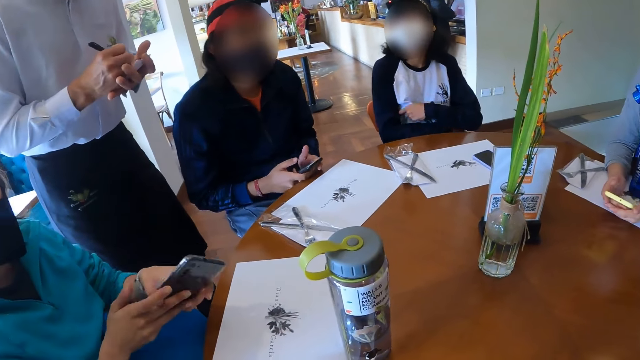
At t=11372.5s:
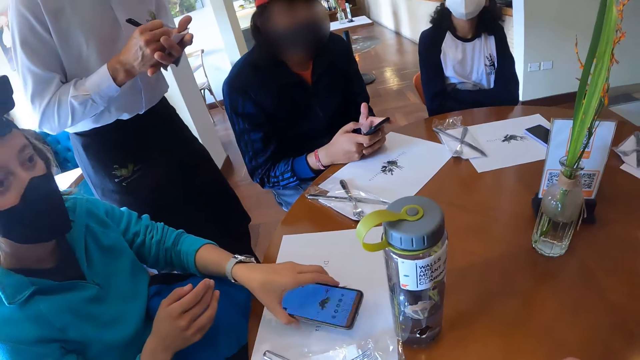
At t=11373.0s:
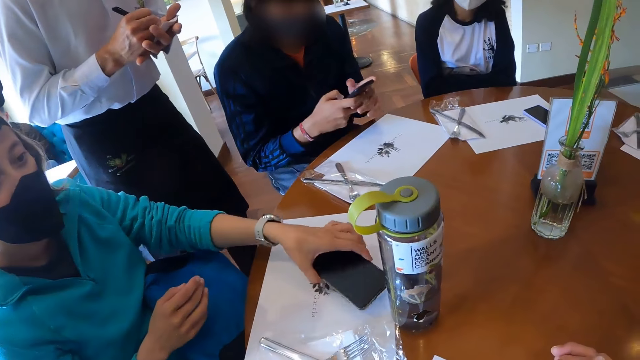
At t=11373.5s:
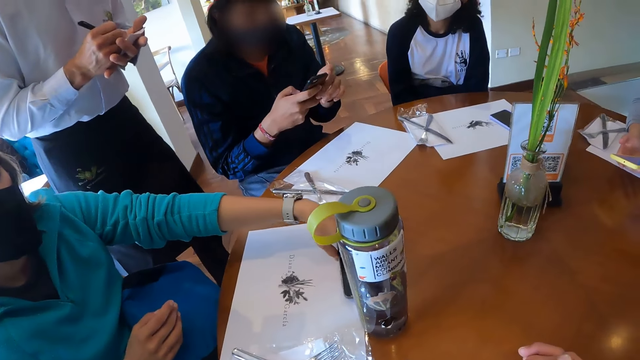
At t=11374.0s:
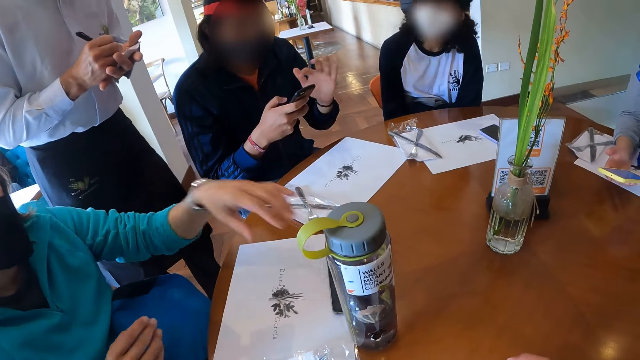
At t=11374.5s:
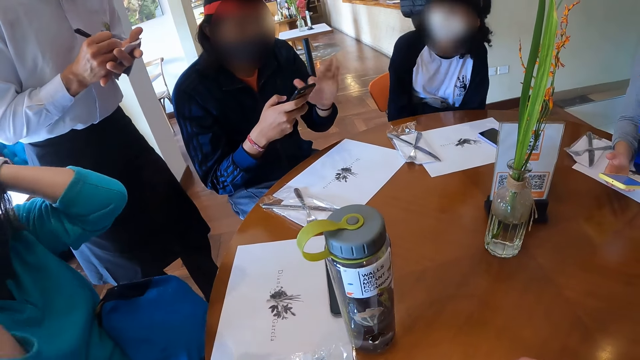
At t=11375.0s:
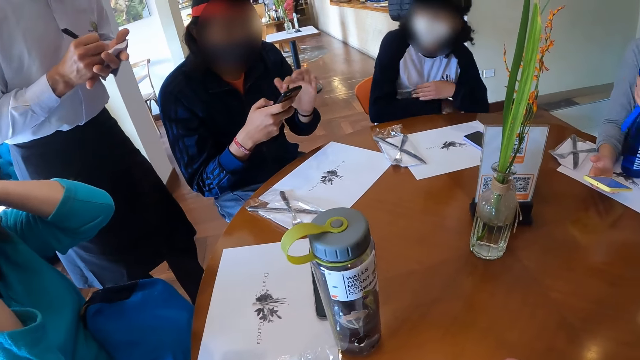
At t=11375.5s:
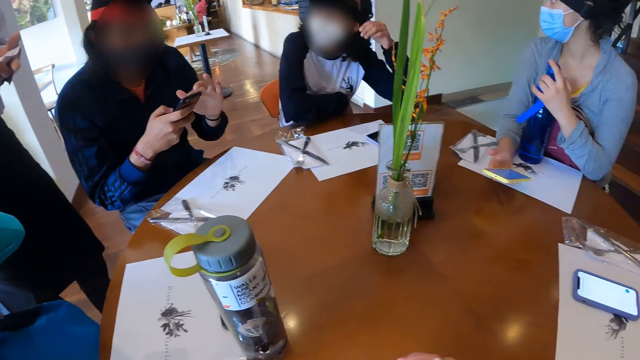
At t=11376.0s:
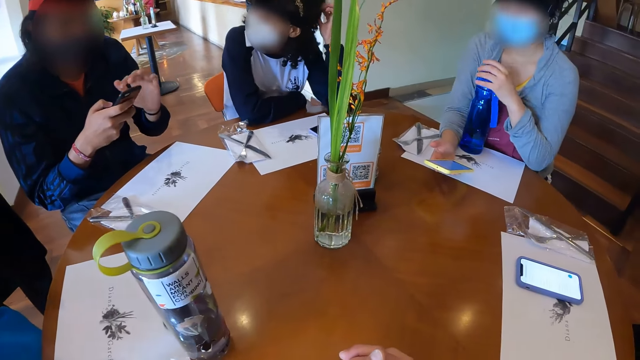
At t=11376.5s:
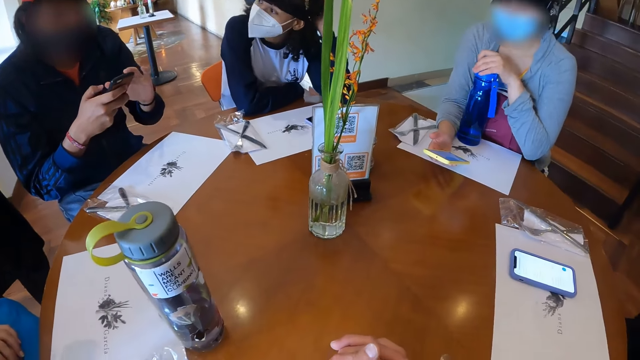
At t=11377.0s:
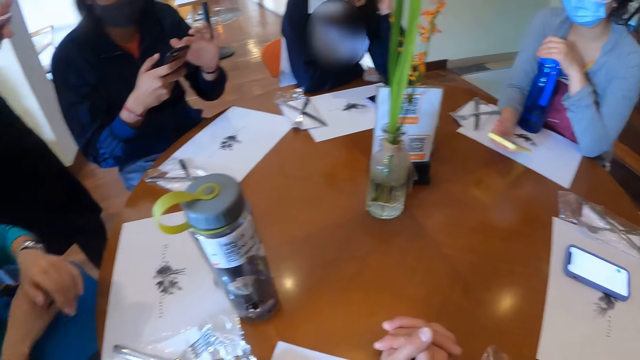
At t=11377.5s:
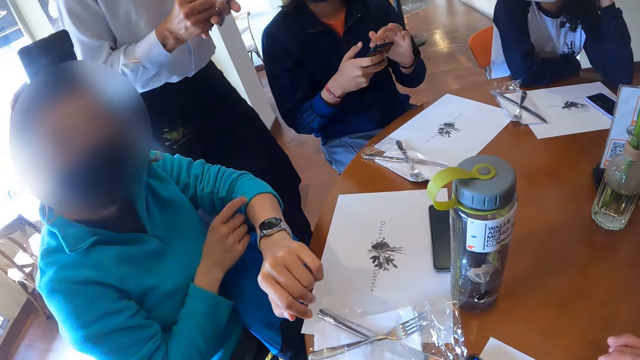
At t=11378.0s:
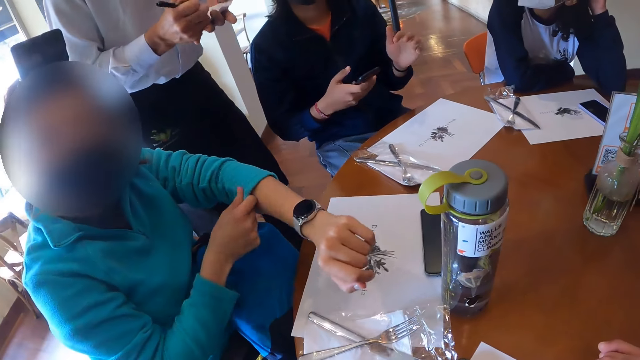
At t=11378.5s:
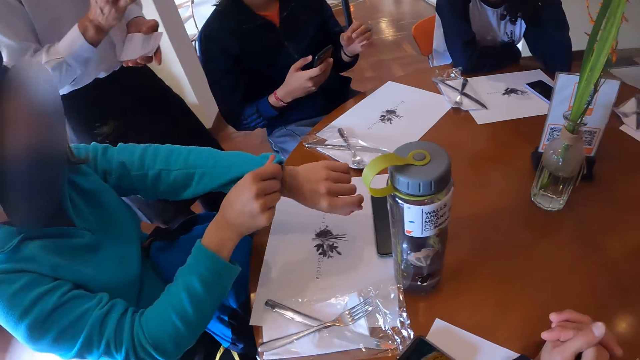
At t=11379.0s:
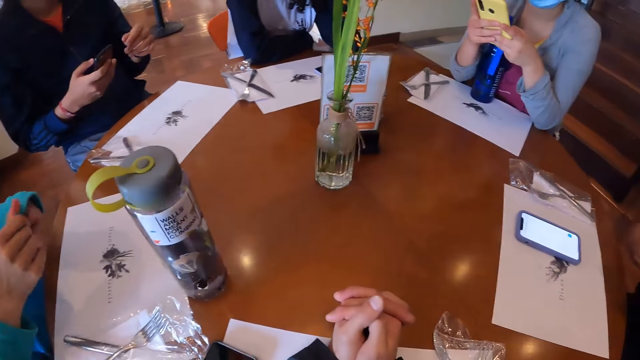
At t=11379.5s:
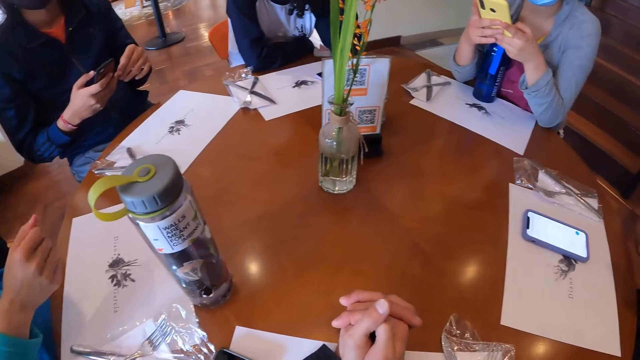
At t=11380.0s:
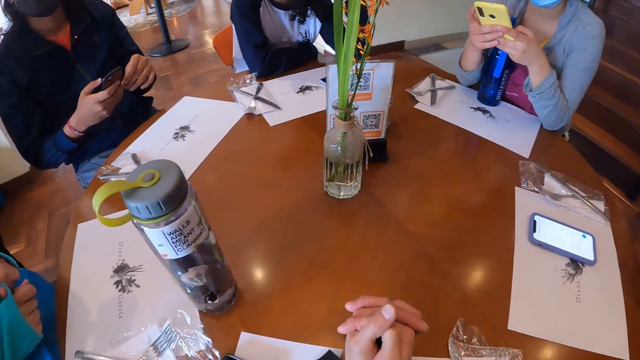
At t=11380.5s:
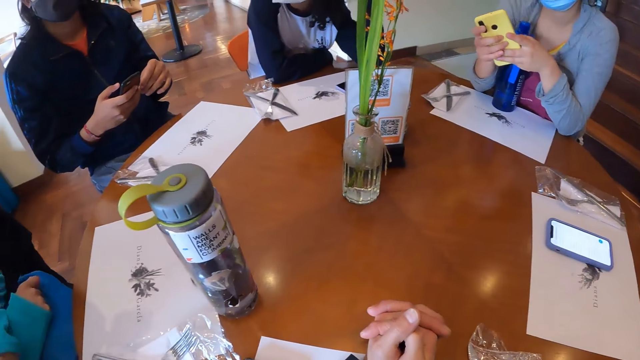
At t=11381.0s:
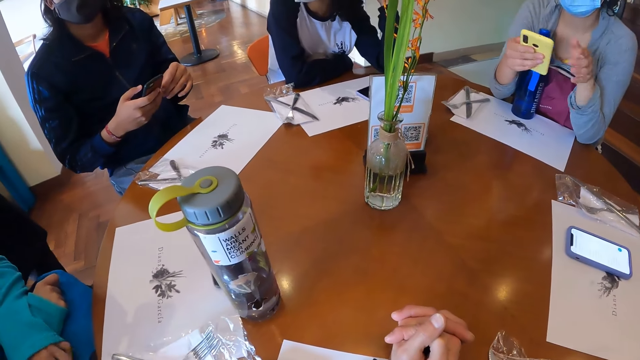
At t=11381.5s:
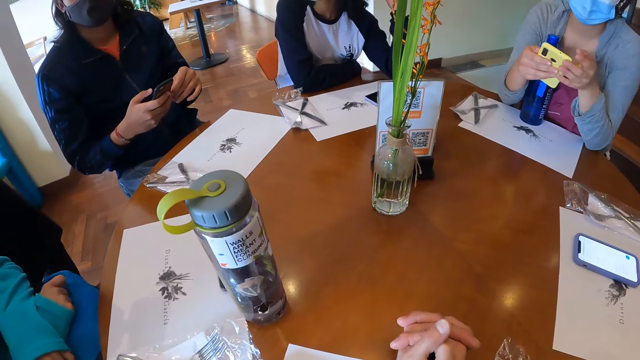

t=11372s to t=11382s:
A woman leans on the table. Another woman drops the phone in her left hand on the table mat. A third woman places her hands on the table. A man operates the phone with both hands. The third woman operates the phone. A waiter writes on a booklet. The third woman operates the phone. A fourth woman holds a water bottle on the table with her left hand. A fifth woman touches her hair with her left hand. A sixth woman leans on the table. The fourth woman opens the water bottle on the table with her left hand. The camera wearer interacts with the second woman at the table. The second woman pulls down her left hand sweater sleeve with her right hand. The fourth woman operates the phone with both hands. The camera wearer looks around the table. The second woman pulls down her right hand sleeve with her left hand.

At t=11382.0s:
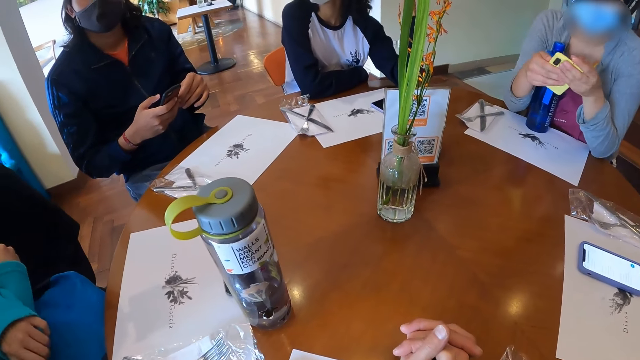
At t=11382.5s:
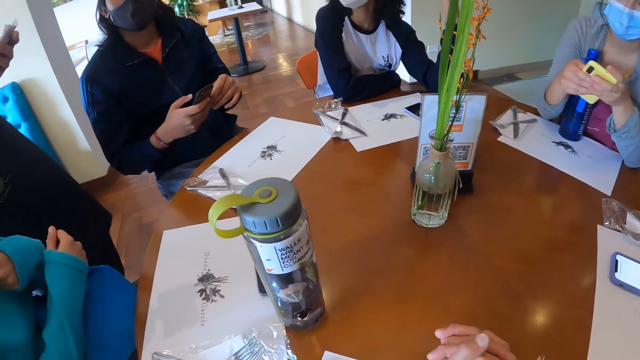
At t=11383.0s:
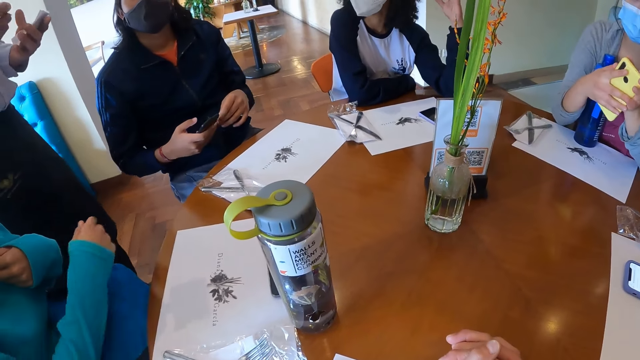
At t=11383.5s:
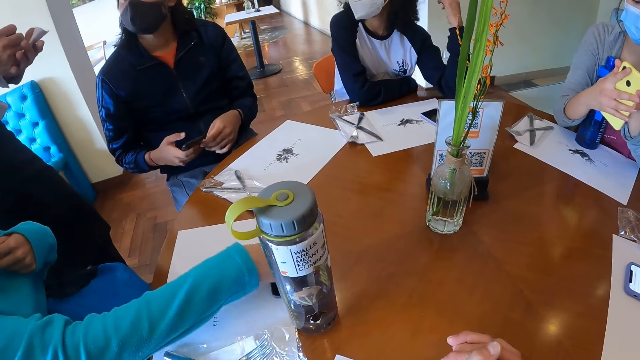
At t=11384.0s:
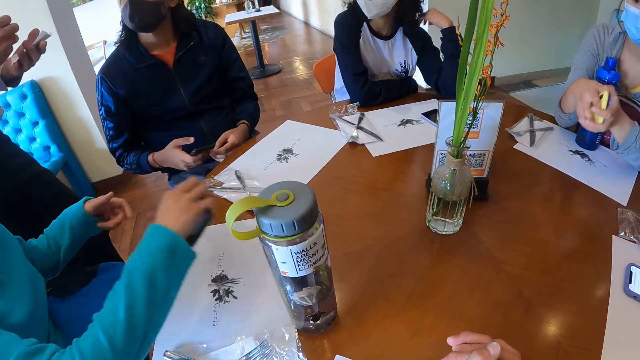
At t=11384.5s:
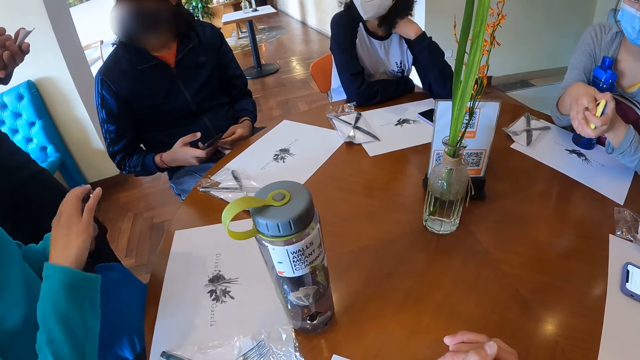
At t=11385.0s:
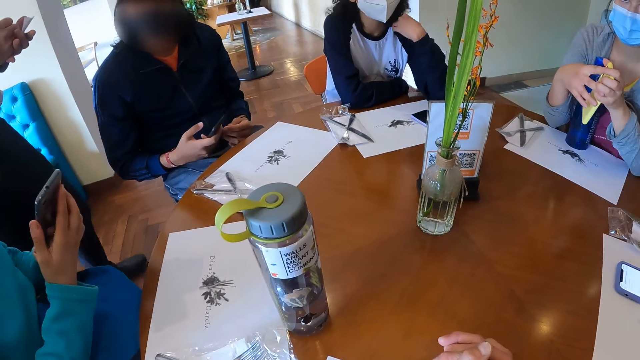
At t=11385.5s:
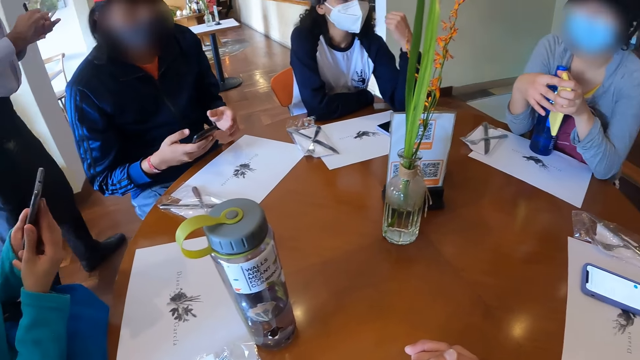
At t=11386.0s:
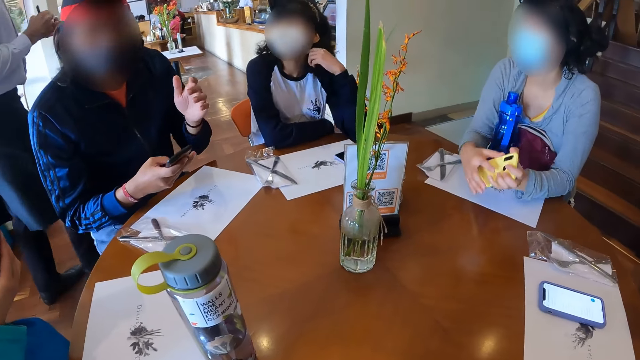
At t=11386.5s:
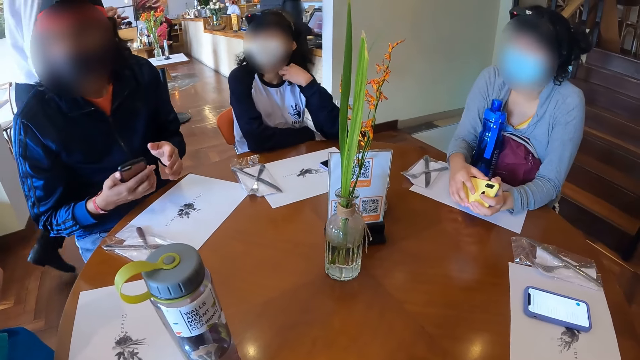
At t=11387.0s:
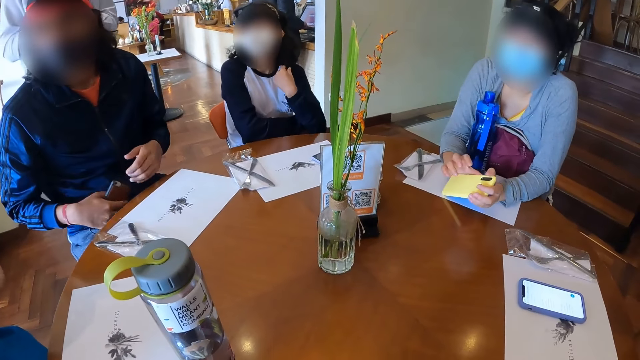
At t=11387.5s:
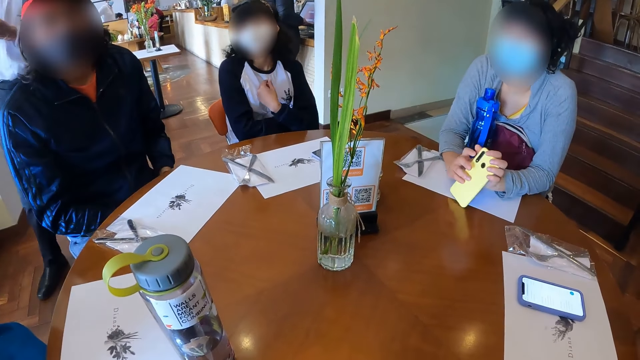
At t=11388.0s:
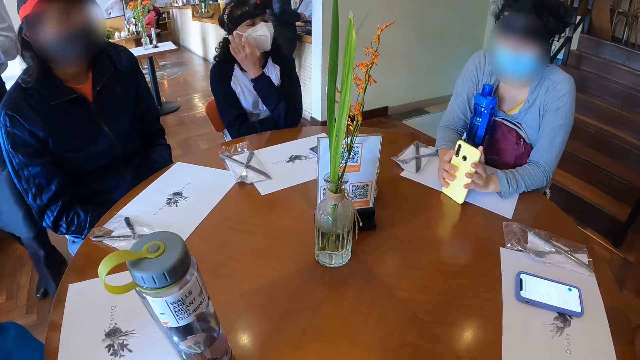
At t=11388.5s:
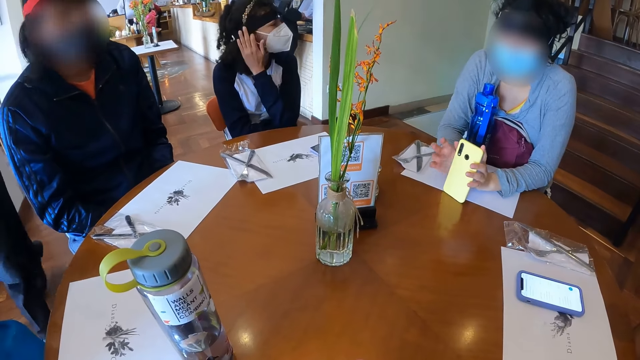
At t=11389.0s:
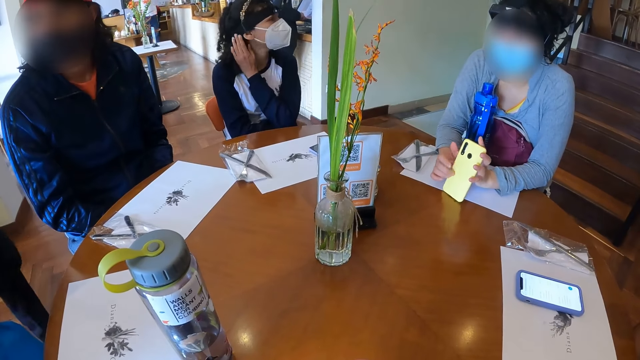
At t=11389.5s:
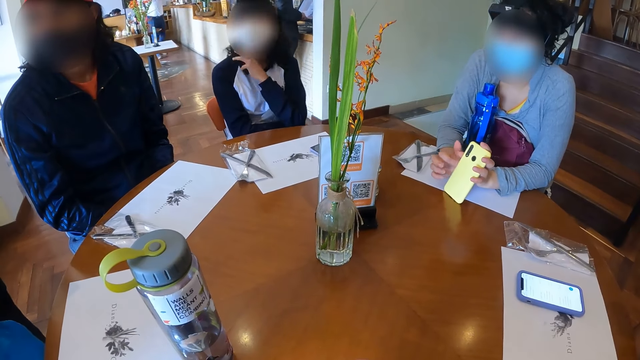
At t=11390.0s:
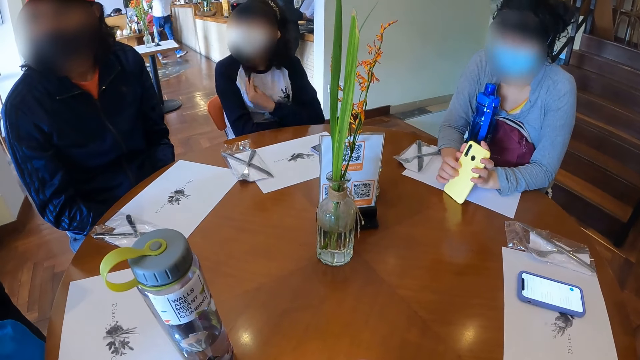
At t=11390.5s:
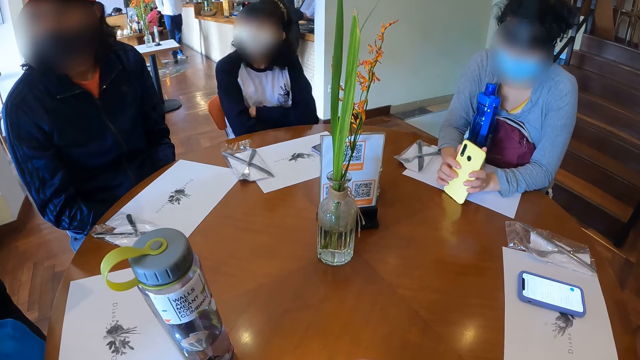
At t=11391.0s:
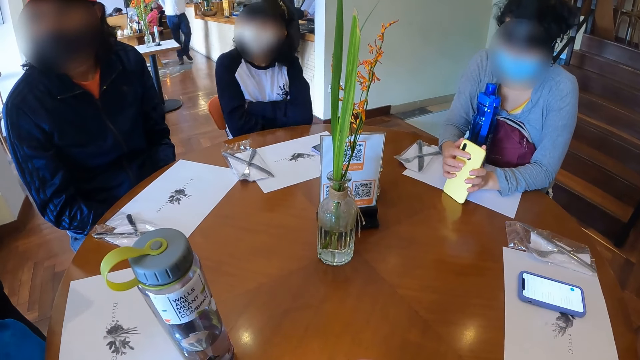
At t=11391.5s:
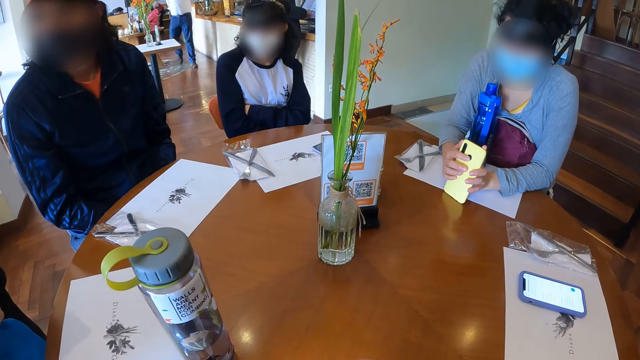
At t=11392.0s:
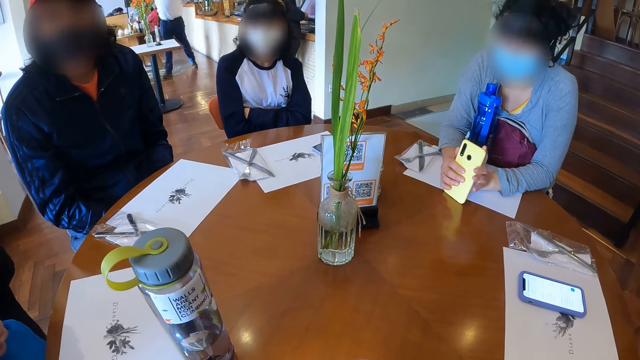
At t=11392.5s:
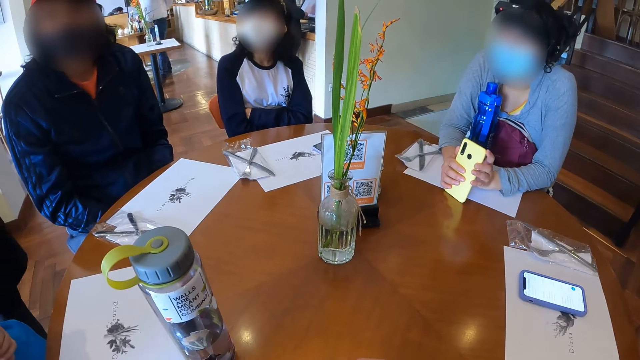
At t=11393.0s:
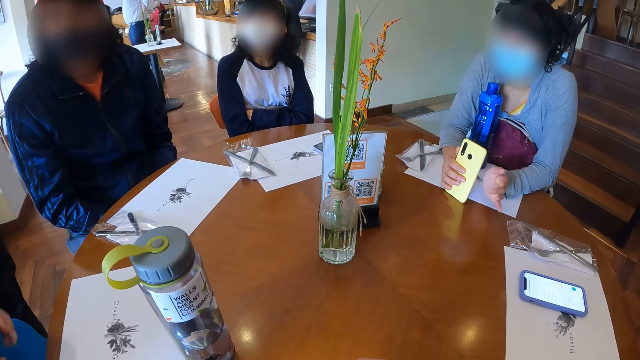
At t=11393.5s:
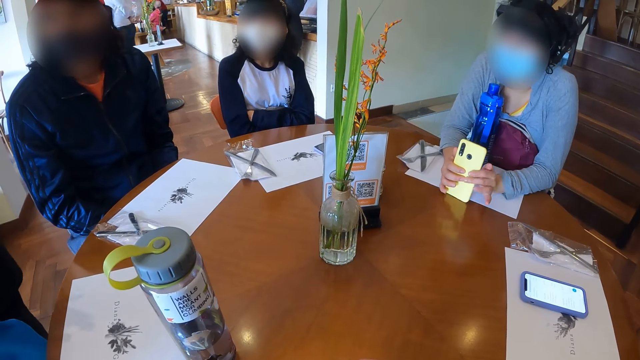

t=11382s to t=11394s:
A woman operates the phone. Another woman touches her hair with her left hand. A third woman picks up a phone from the table mat with her right hand. The first woman holds the phone with both hands. The third woman transfers the phone from her right hand to her left hand and operates the phone with her hands. A man operates the phone with his right hand. A waiter walks forward. The first woman taps the phone in her left hand on the table with her right hand. She holds the phone with both hands on the table. The second woman touches her face with her left hand. The first woman taps the phone in her left hand on the table with her right hand. A fourth woman touches her head. The camera wearer looks around the table. The first woman taps the phone in her right hand with her left hand.
